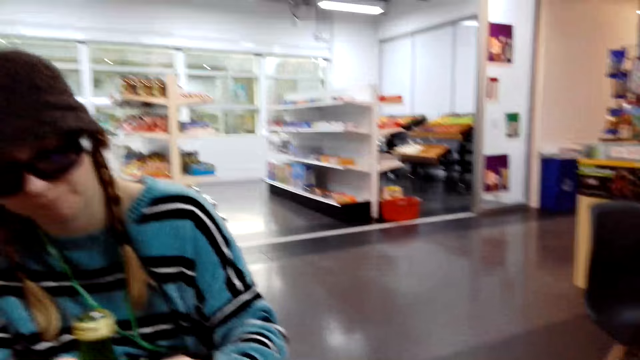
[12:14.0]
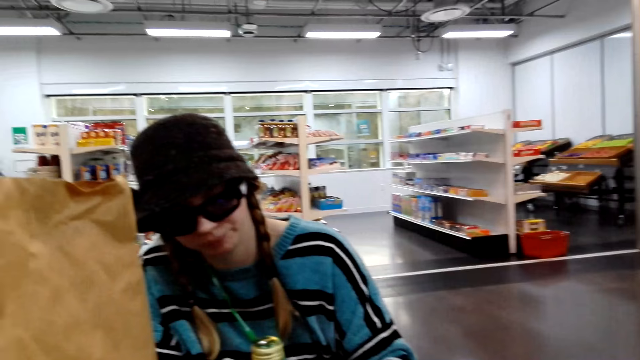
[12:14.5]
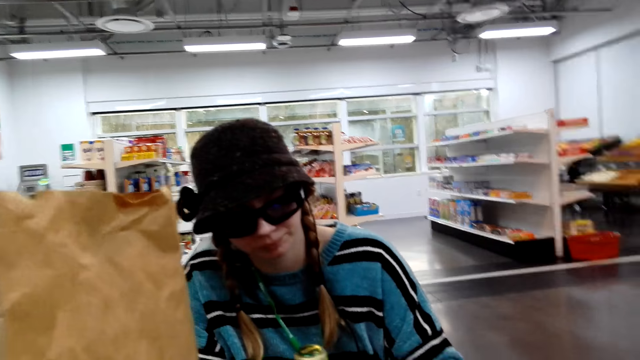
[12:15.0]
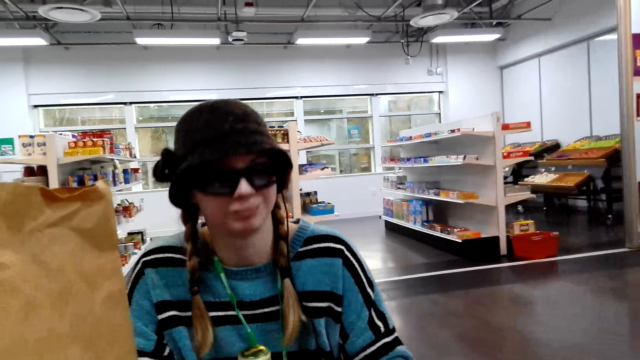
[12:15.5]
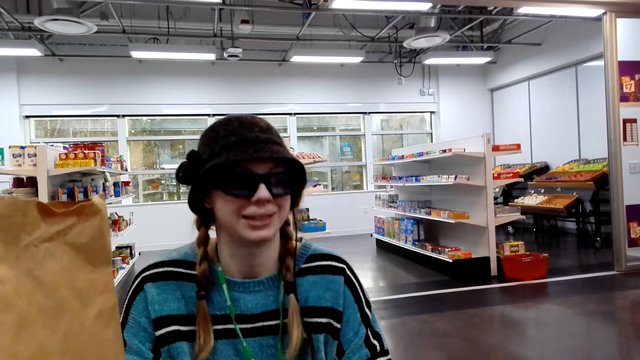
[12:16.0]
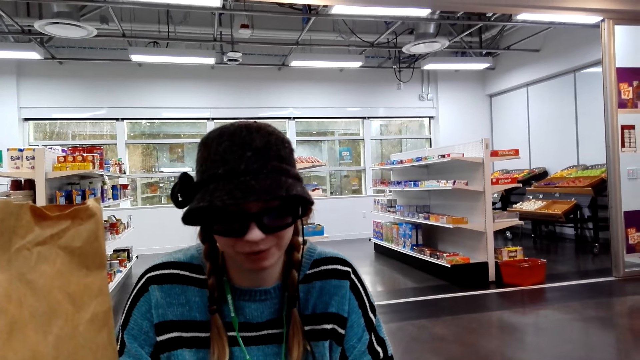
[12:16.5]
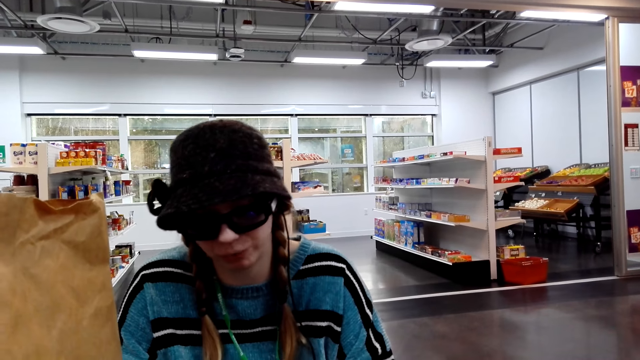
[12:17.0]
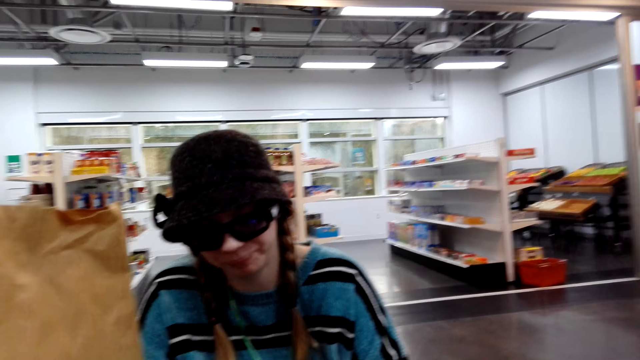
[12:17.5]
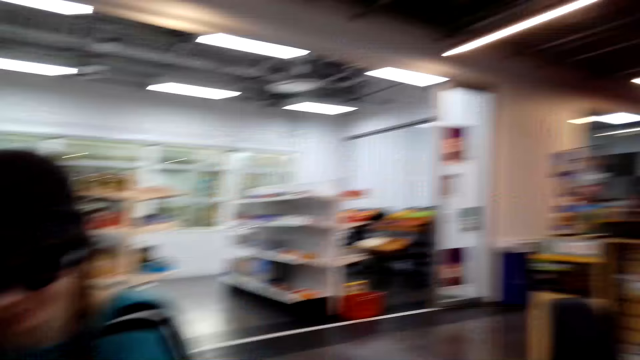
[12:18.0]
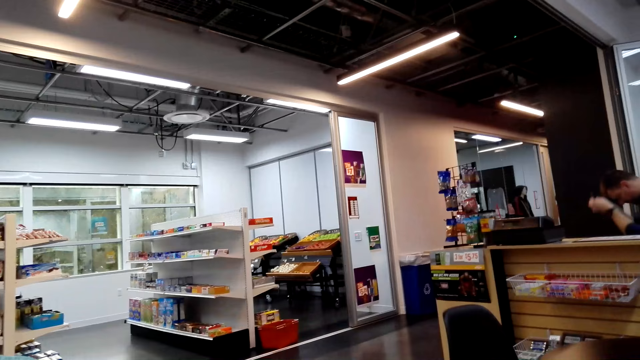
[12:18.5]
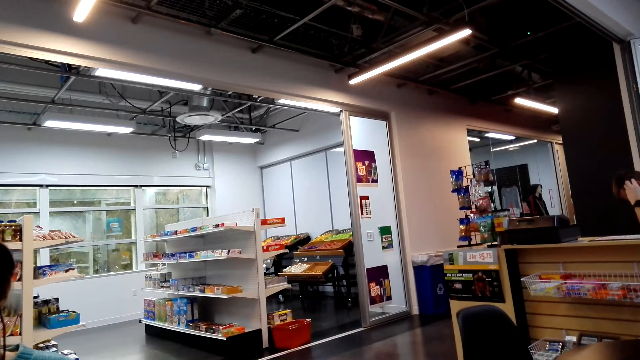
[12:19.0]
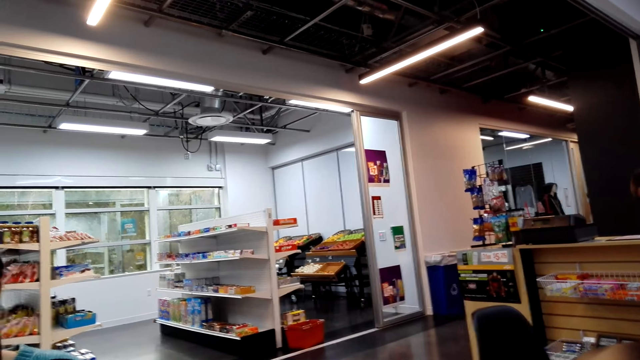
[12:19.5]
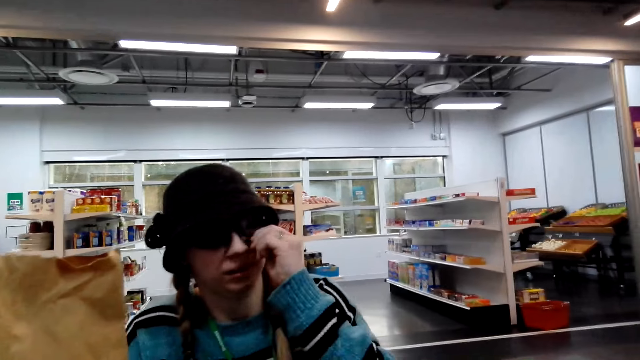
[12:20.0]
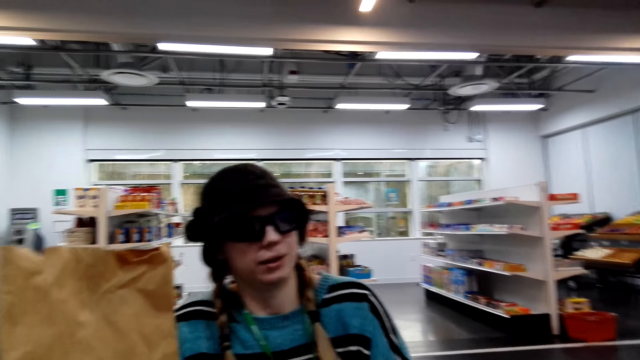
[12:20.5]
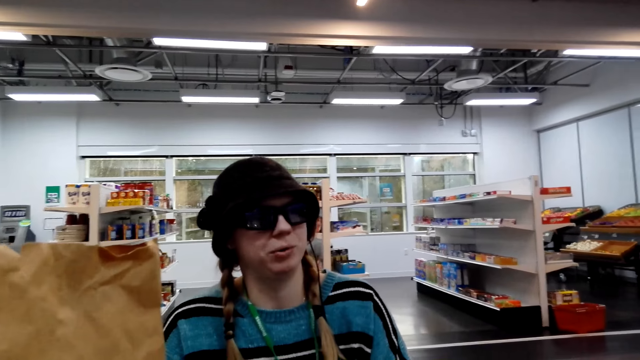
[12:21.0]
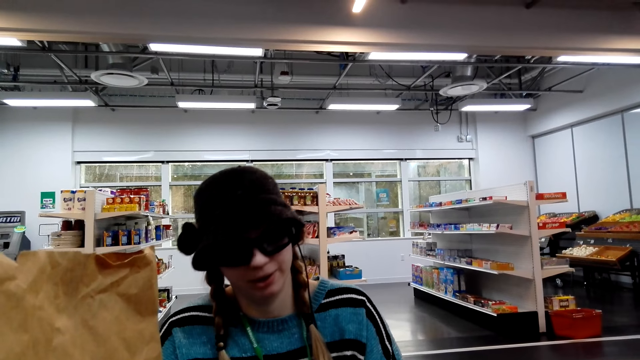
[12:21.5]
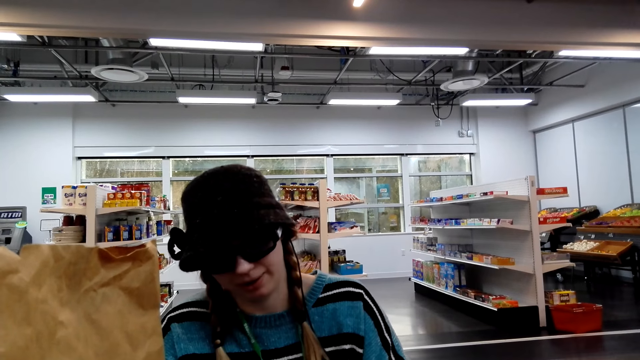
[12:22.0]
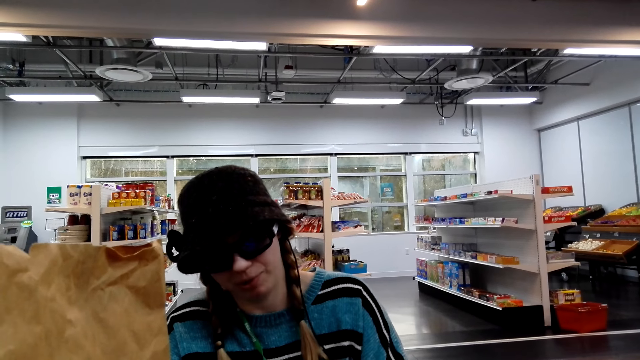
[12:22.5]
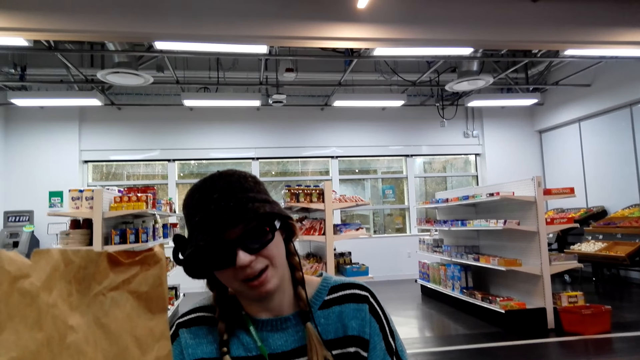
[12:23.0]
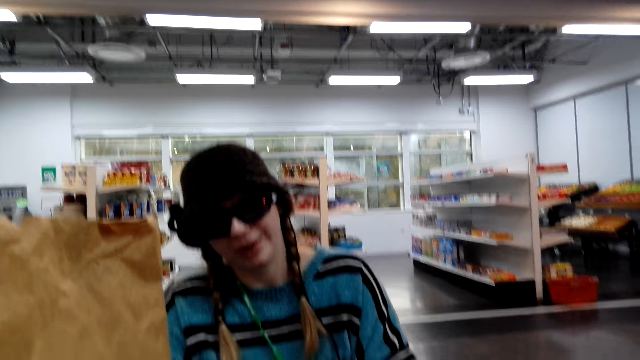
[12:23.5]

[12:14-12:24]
A lady touches the packet. The camera wearer looks around.

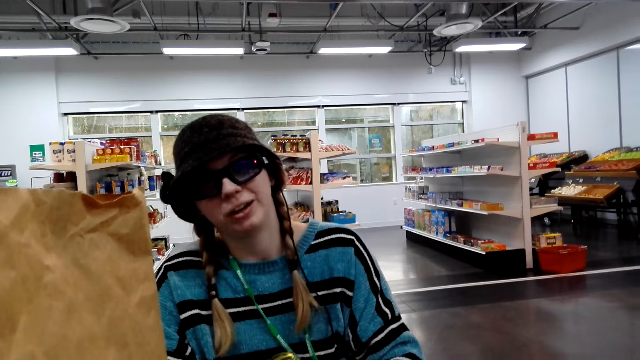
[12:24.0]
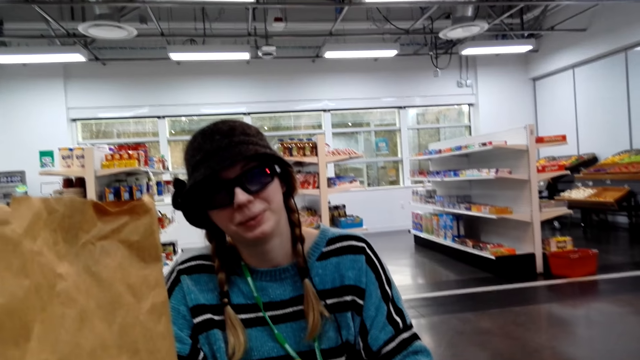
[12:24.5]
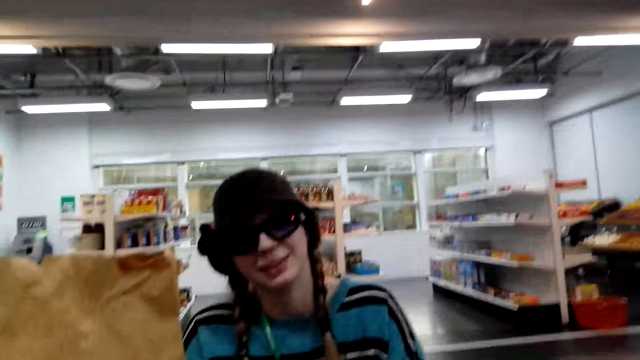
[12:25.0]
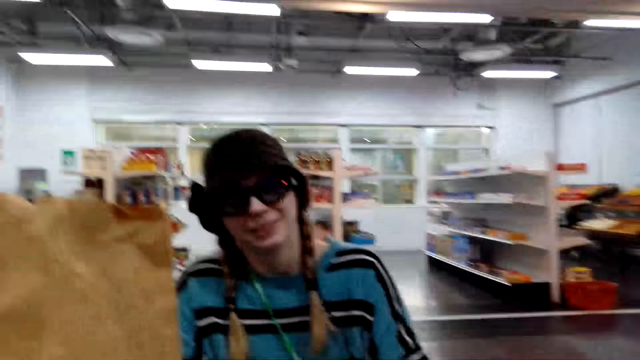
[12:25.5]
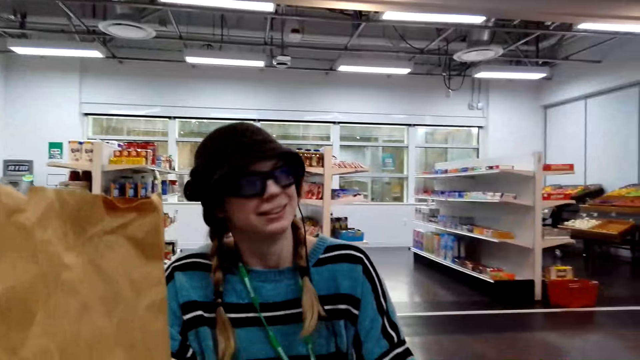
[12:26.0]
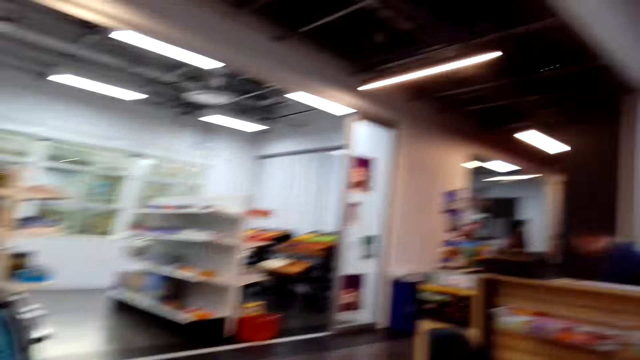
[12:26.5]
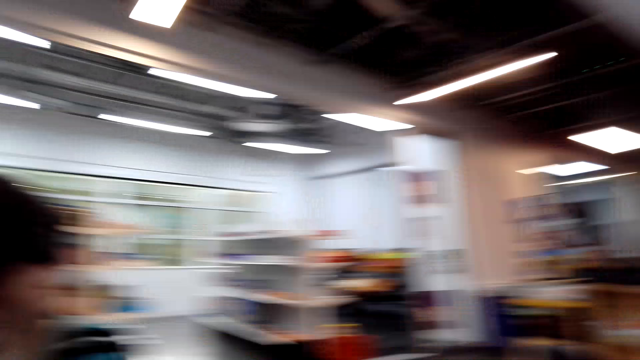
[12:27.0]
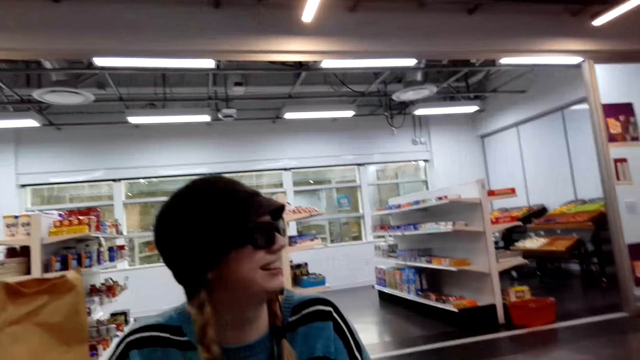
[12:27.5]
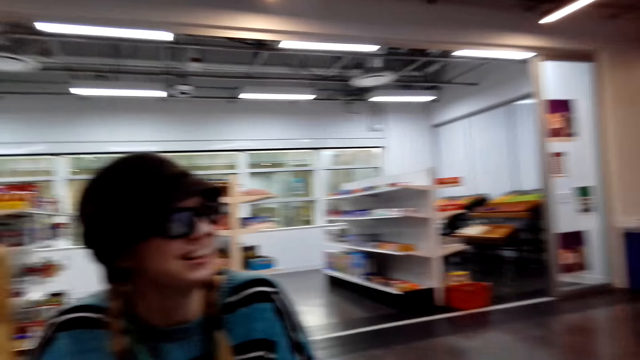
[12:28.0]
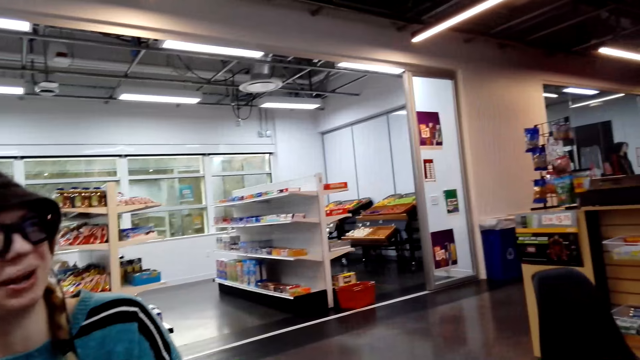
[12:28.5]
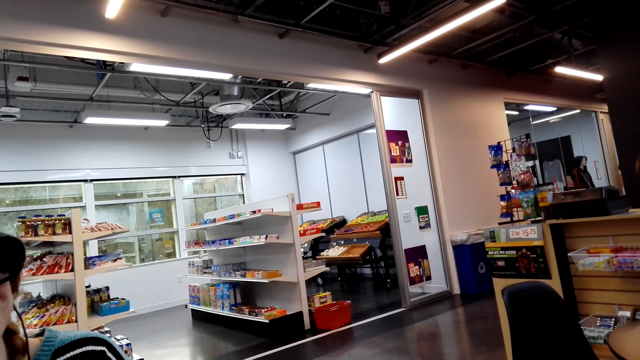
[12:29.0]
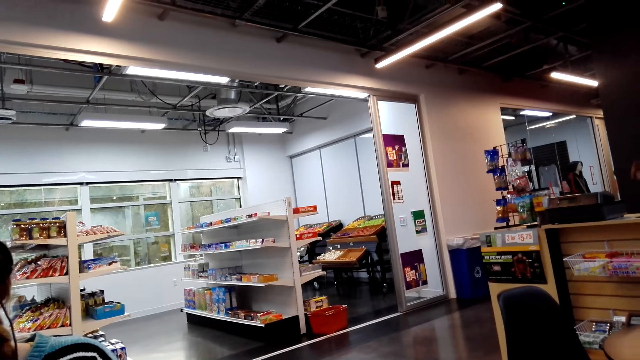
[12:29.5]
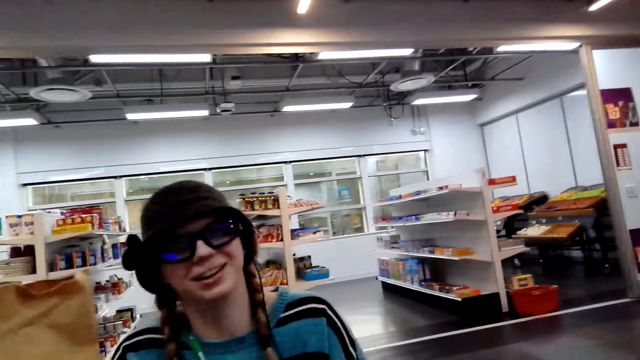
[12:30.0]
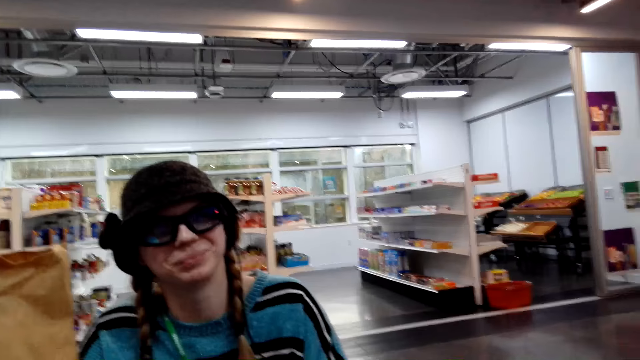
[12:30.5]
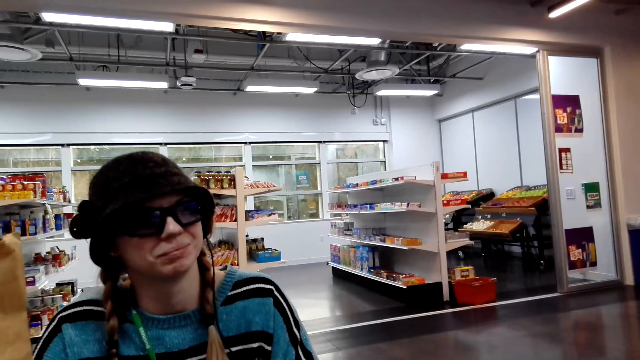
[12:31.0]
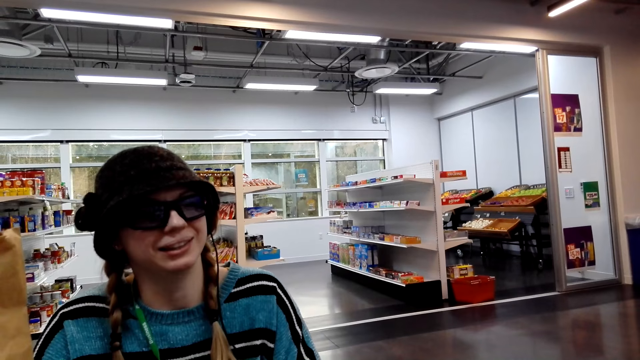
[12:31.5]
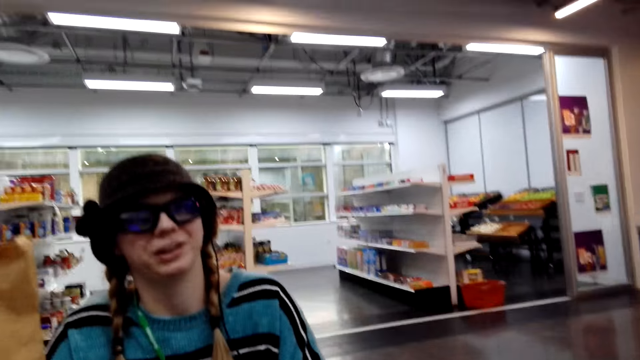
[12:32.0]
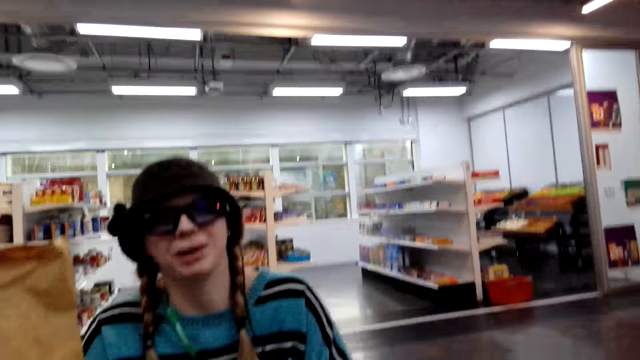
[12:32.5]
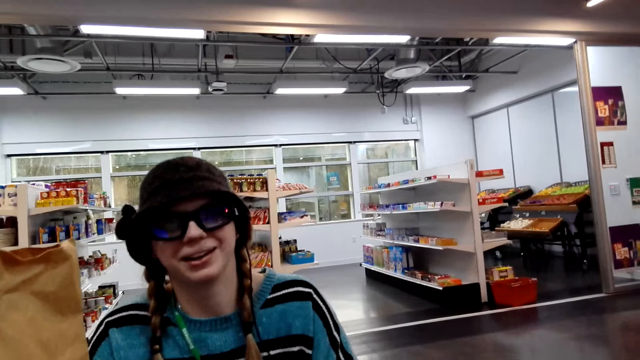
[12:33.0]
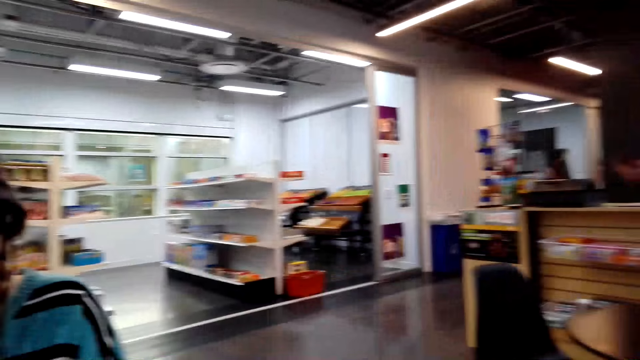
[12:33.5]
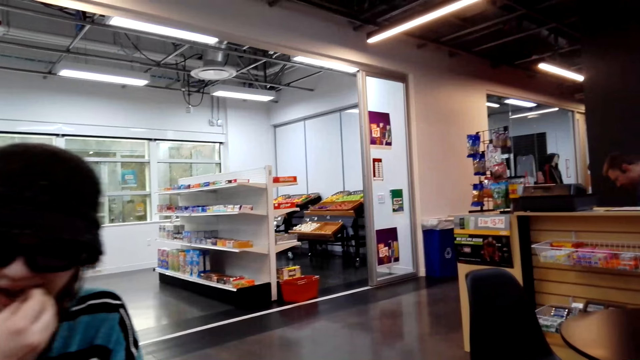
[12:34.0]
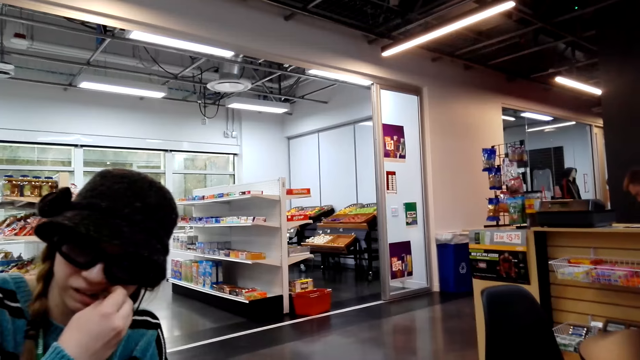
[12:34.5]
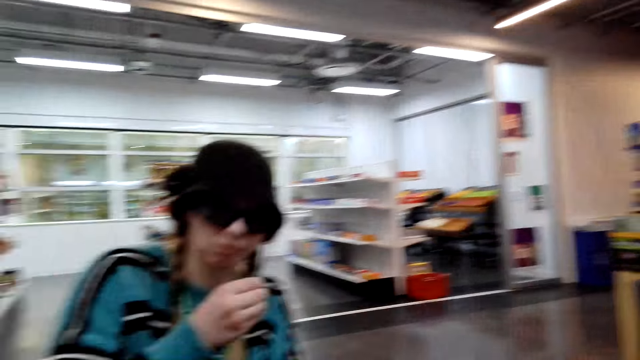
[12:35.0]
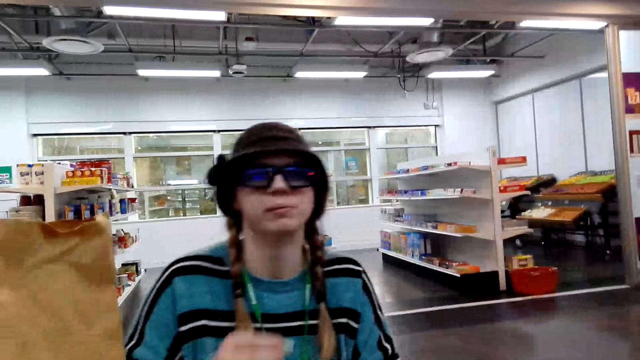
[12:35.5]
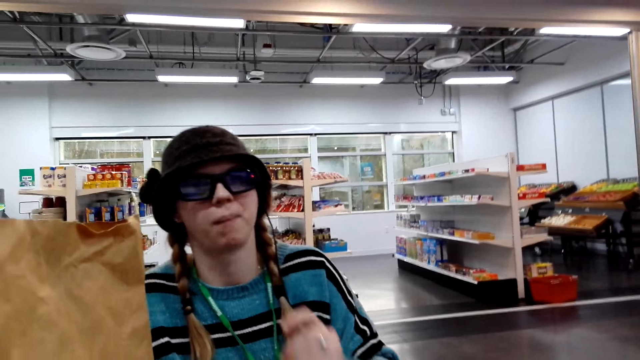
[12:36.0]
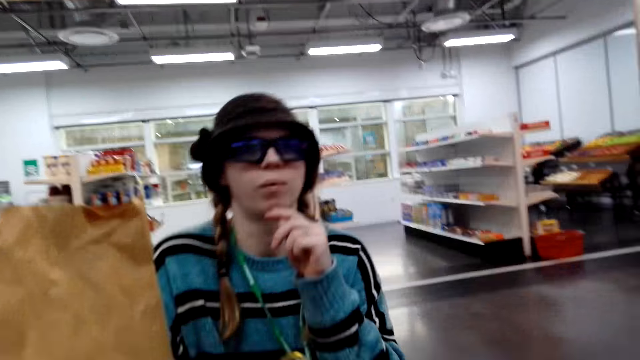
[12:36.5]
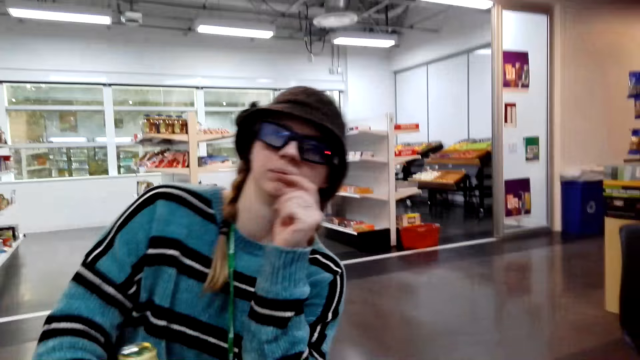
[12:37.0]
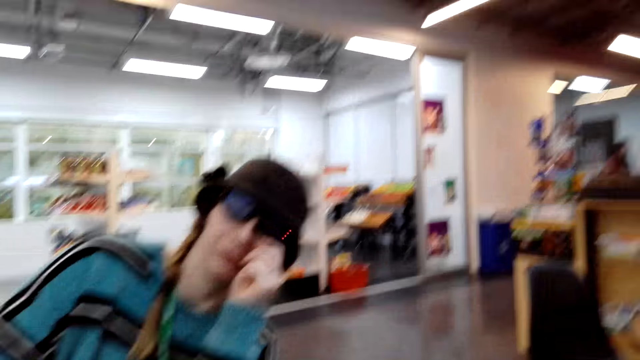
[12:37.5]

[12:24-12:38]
A person bends down. Another person holds the chewing gum.
